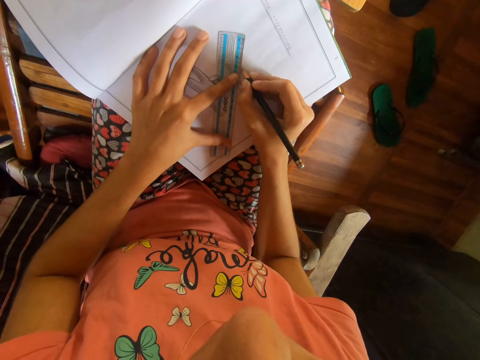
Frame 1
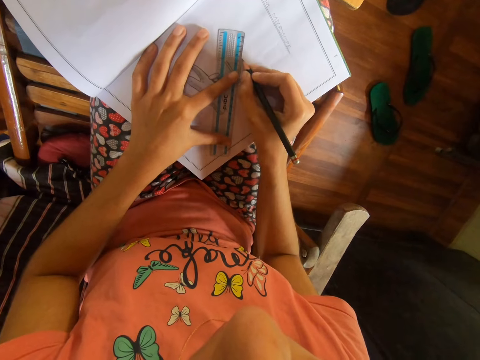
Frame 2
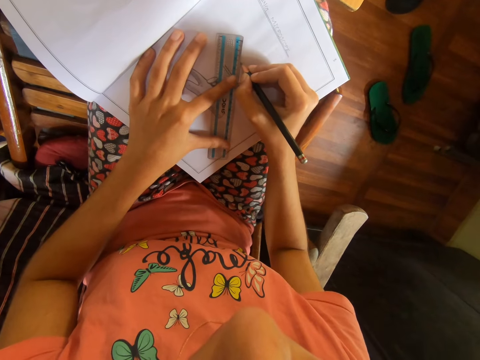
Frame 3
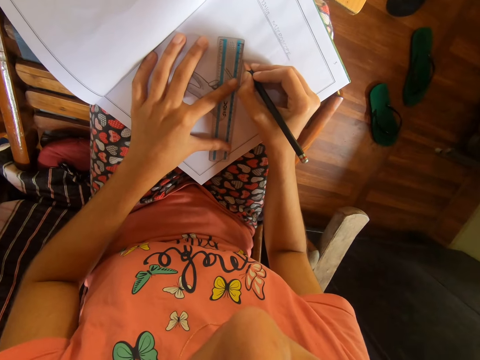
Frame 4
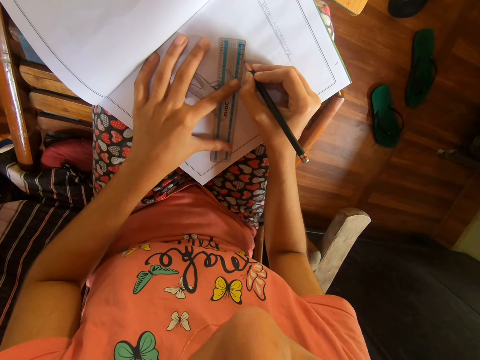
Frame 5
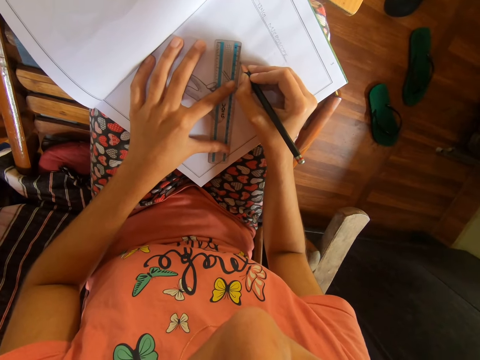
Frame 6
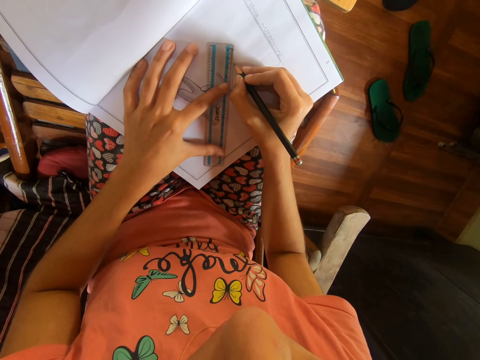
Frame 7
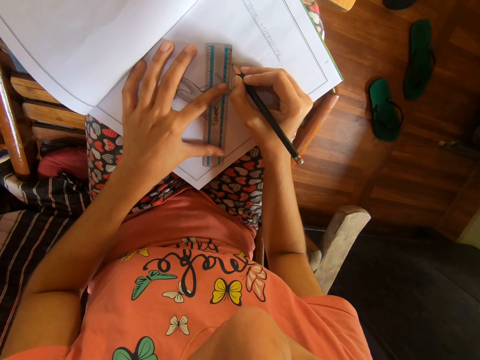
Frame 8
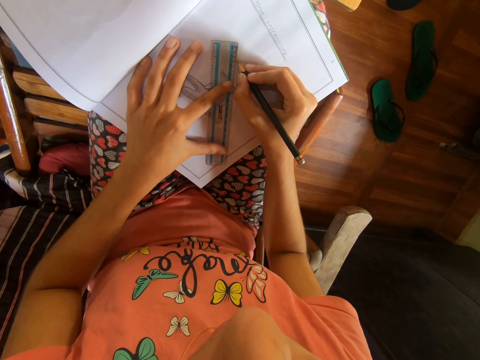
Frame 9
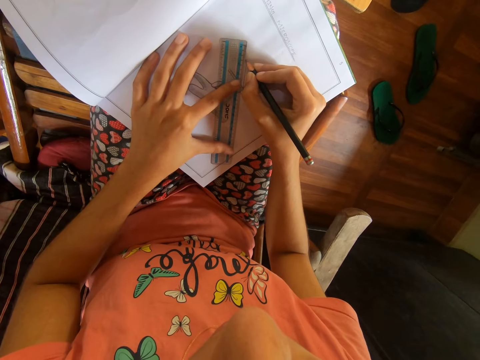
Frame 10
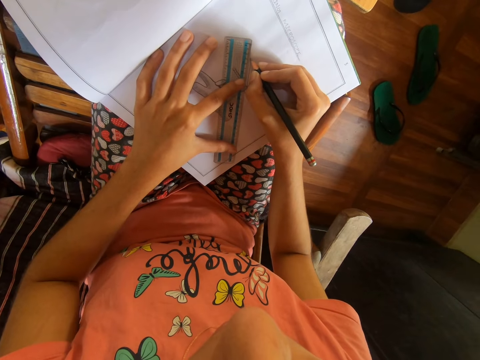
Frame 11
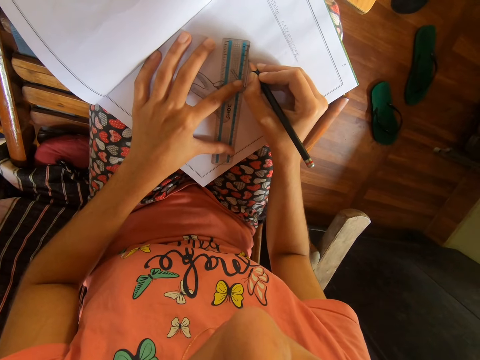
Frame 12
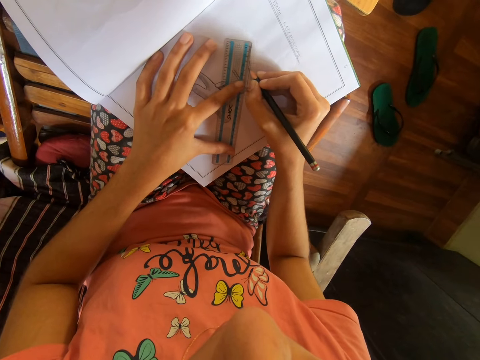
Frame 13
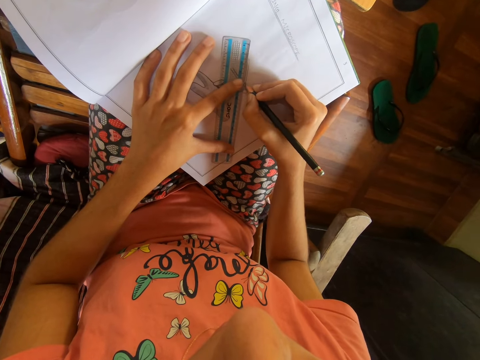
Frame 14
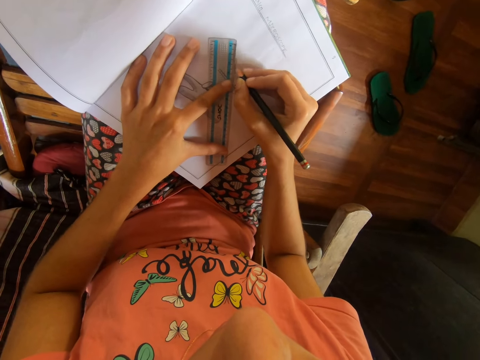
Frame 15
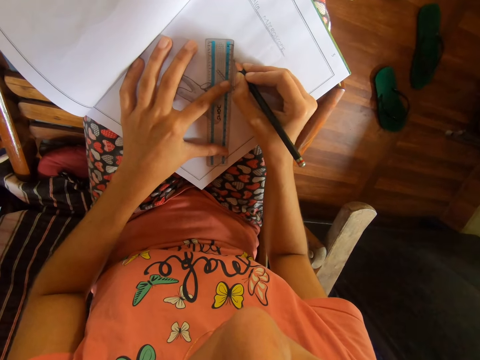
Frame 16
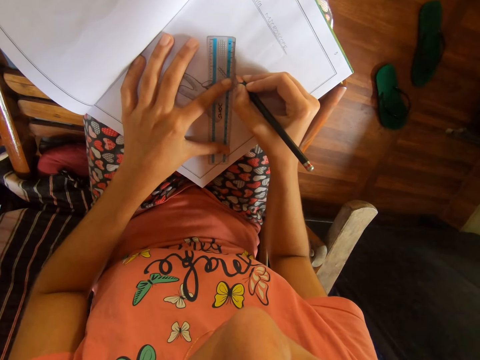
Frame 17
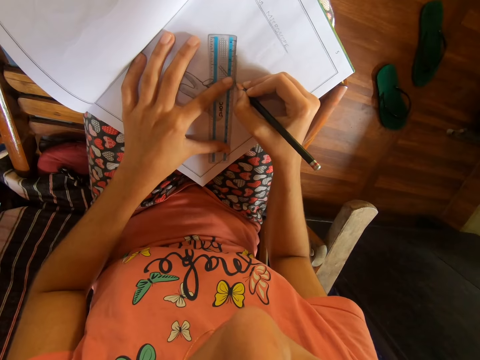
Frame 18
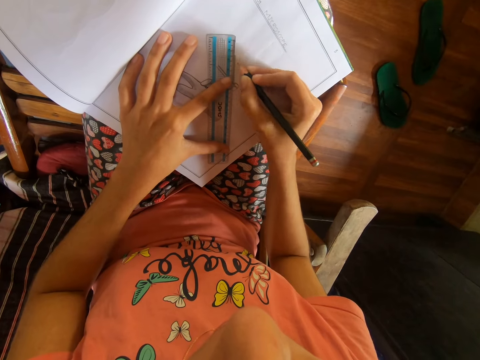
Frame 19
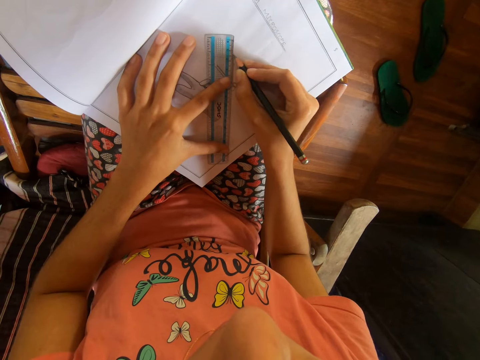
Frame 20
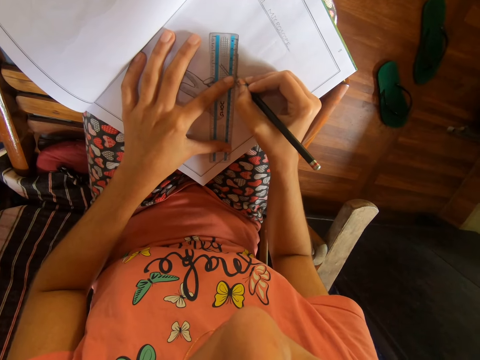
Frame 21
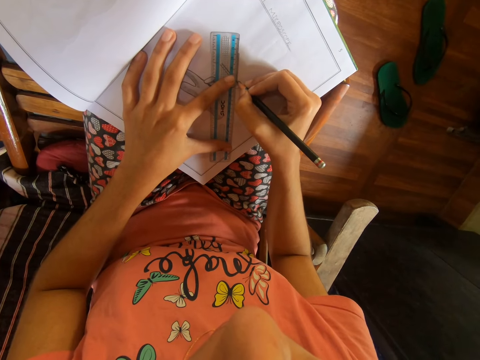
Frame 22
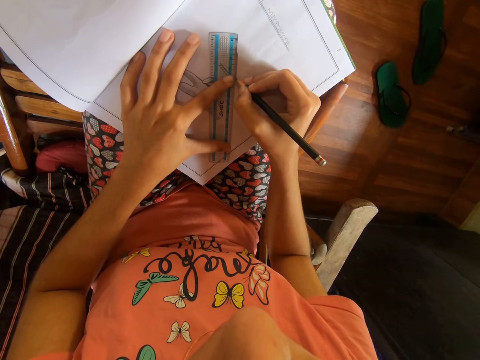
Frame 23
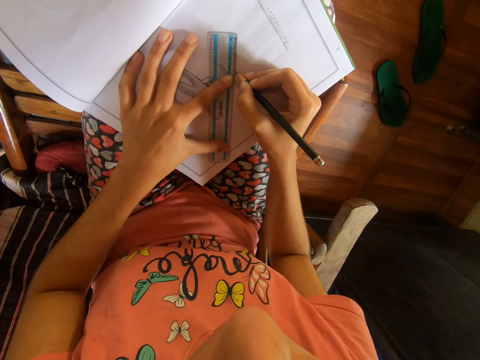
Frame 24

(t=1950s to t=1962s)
The camera wearer draws on a drawing book with a pencil and ruler. They draw on the drawing book with the pencil and ruler again.

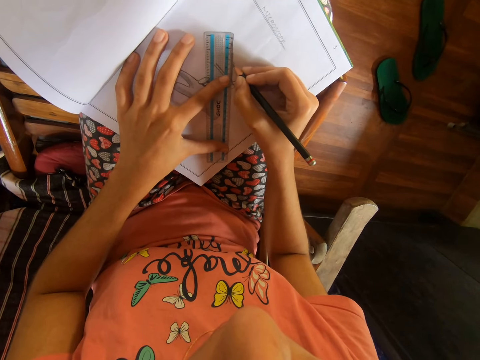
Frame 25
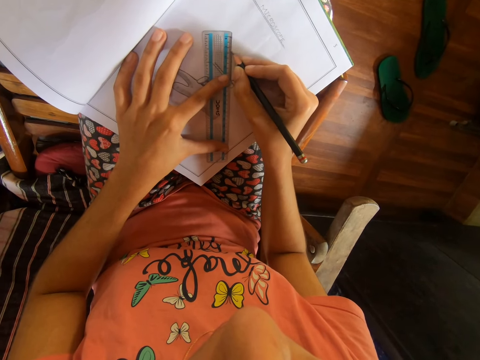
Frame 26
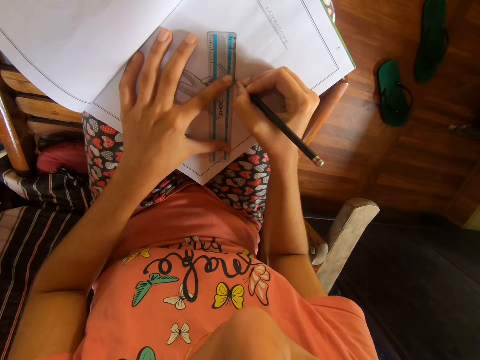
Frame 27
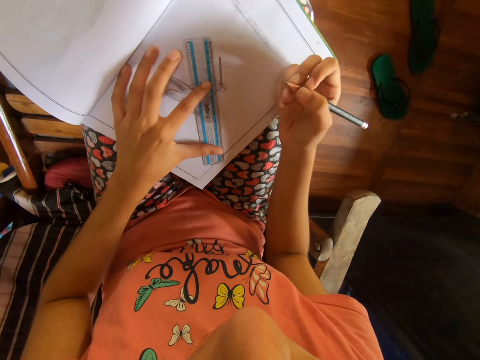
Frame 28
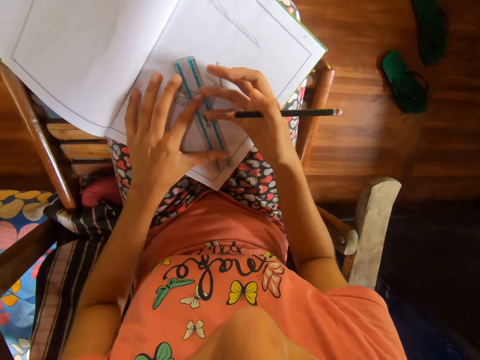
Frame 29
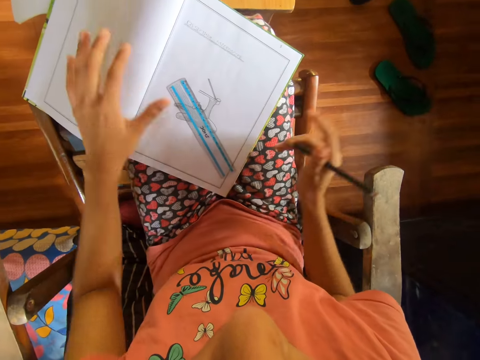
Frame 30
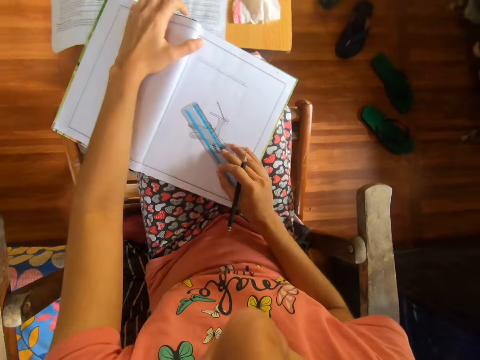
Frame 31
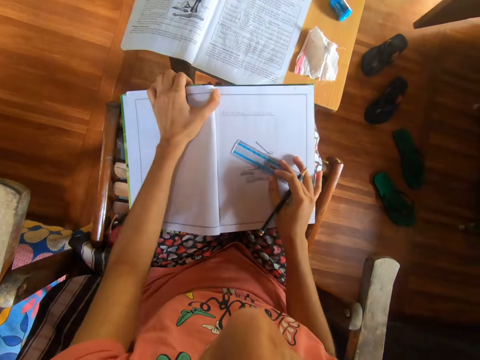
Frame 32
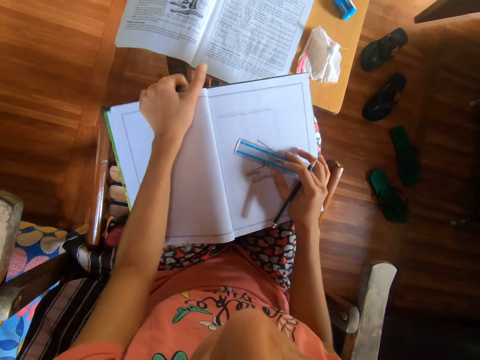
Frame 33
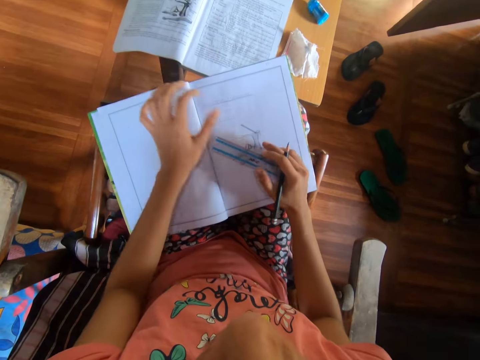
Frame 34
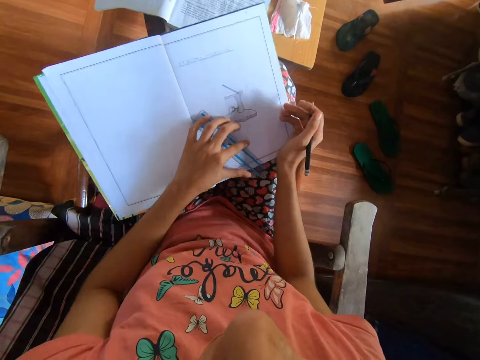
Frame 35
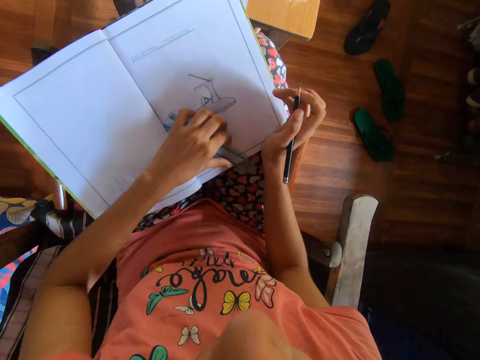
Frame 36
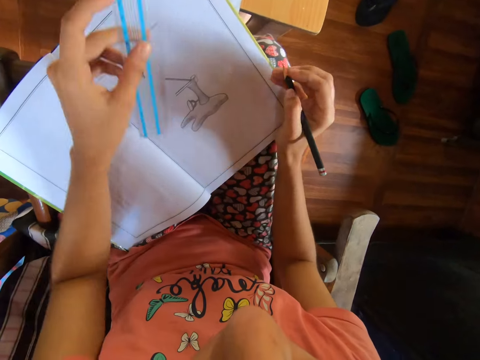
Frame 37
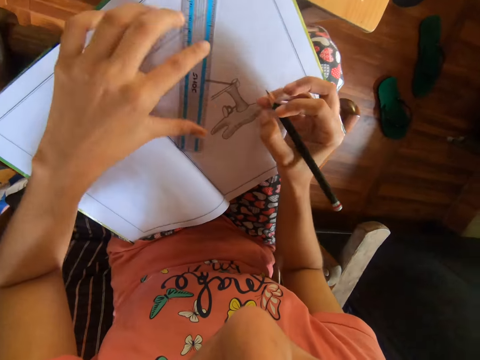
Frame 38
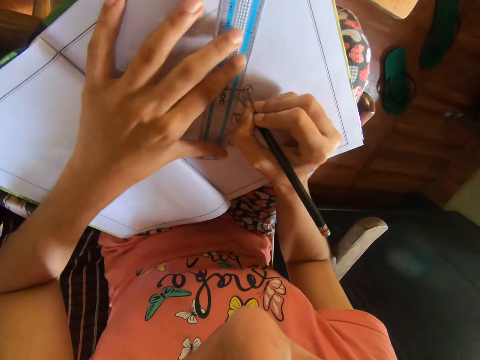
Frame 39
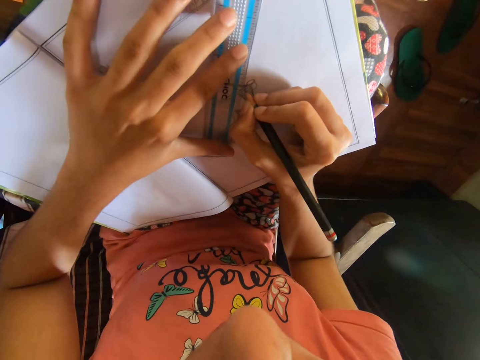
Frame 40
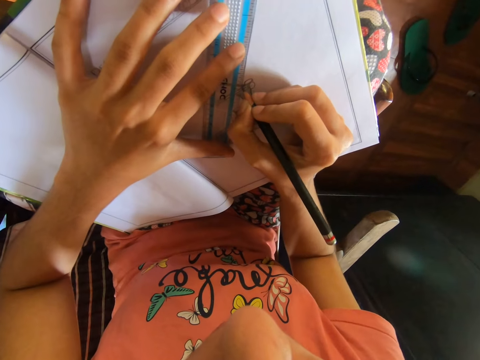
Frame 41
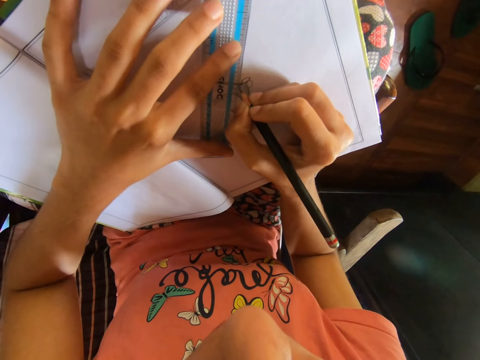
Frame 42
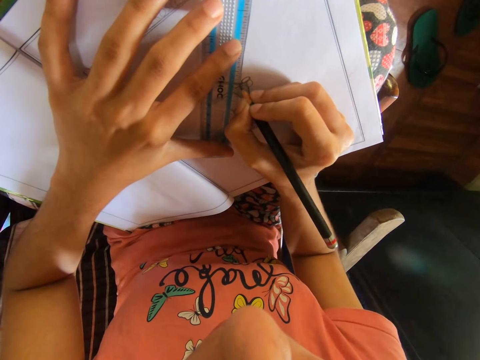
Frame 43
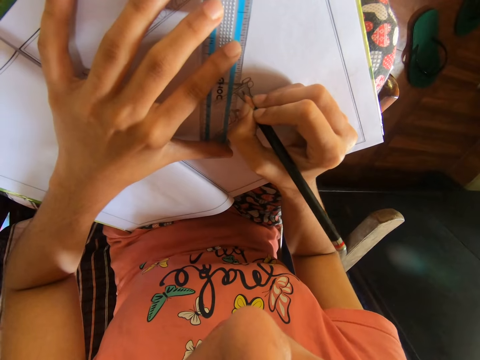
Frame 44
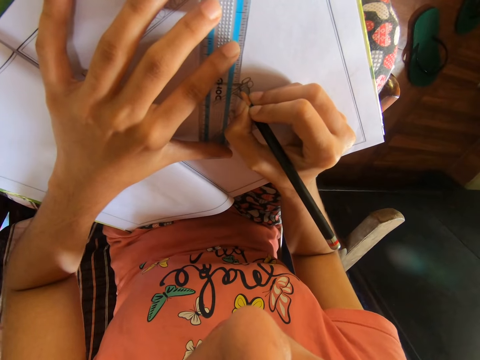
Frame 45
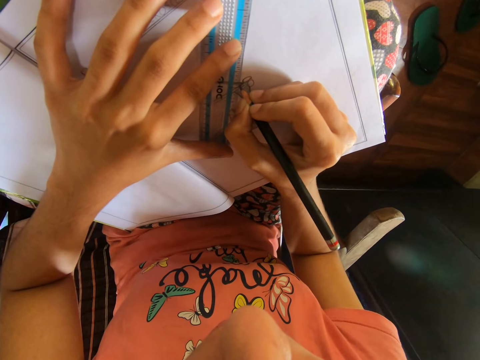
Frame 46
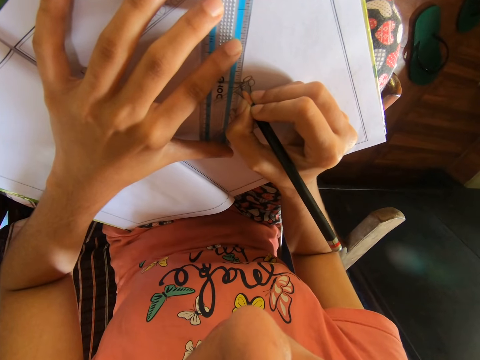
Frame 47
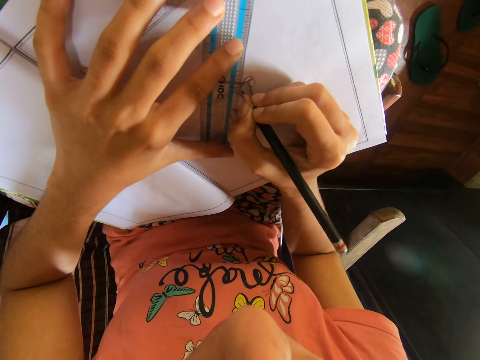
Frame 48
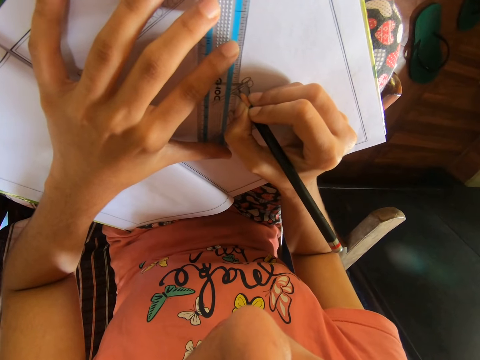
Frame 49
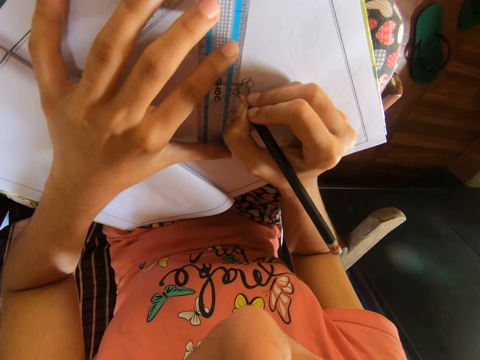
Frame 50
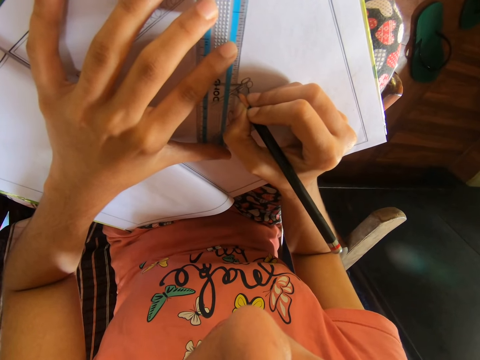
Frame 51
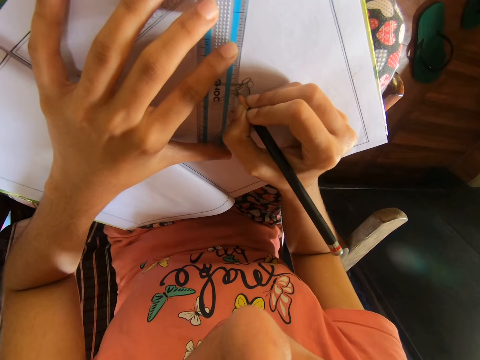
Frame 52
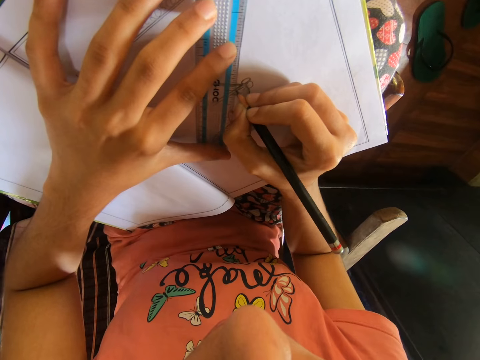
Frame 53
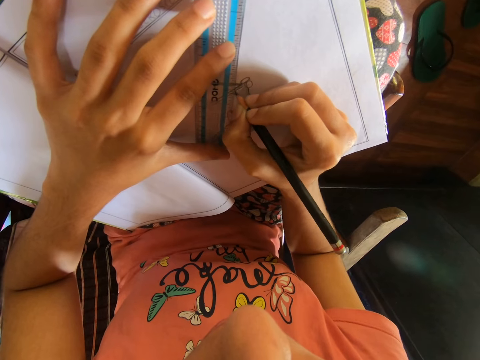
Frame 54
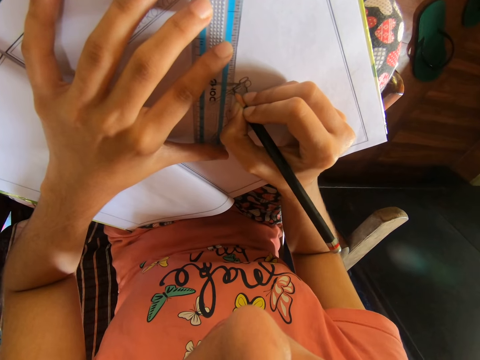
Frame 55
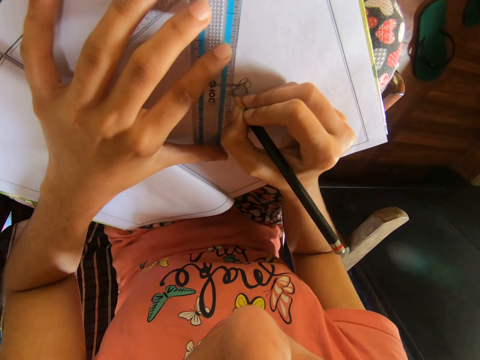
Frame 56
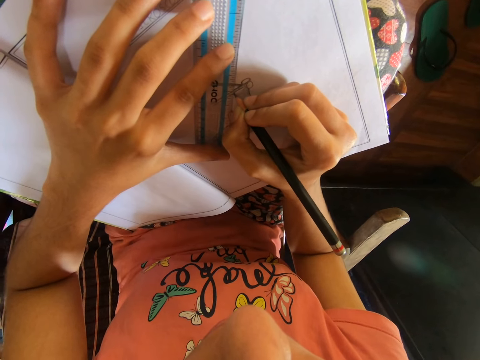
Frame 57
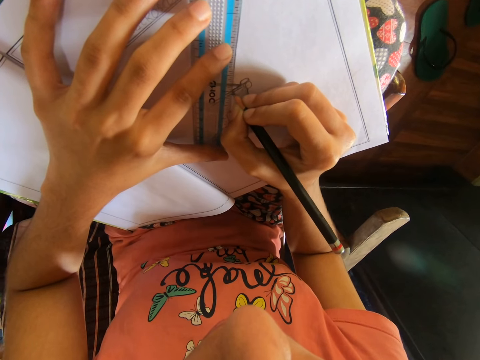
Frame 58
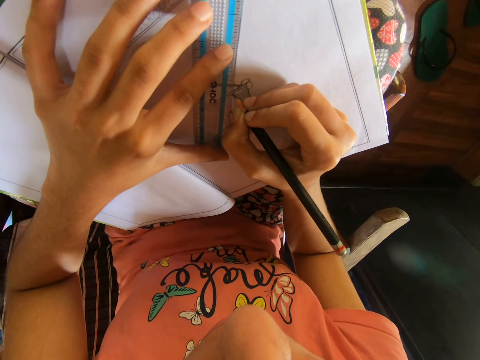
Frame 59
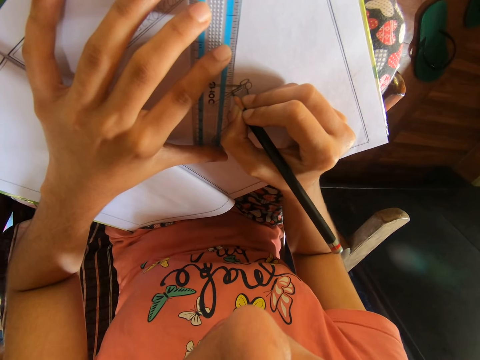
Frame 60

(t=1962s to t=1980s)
The camera wearer draws on a drawing book with a pencil and ruler. She adjusts the meter rule on the drawing book with her left hand. She dusts the drawing book on the table with her right hand. She adjusts the drawing book on the table with both hands. She holds the ruler on the drawing book. She adjusts the meter rule on the drawing book on the table with her right hand. She picks up the meter rule from the drawing book on the table with her left hand. She places the meter rule on the drawing book on the table with her left hand. She moves the ruler on the book. She draws on the drawing book on the table with the pencil in her right hand and the meter rule in her left hand. She draws on the drawing book with the pencil and ruler.
